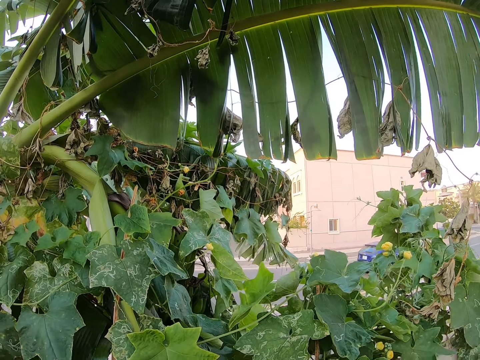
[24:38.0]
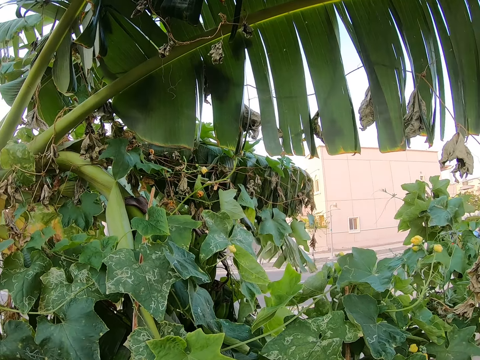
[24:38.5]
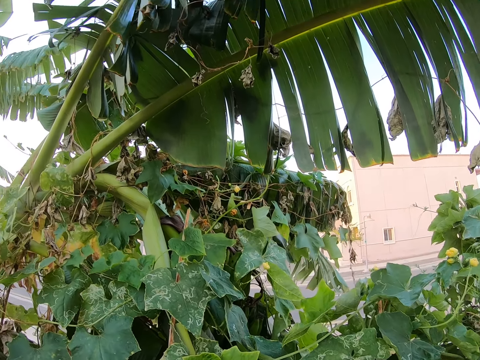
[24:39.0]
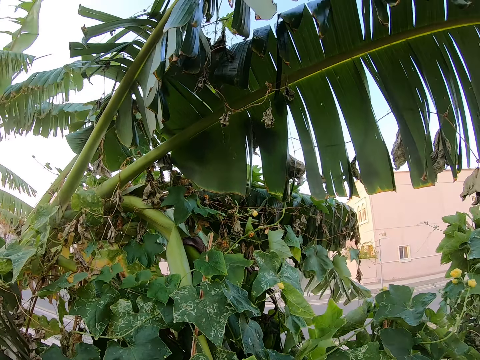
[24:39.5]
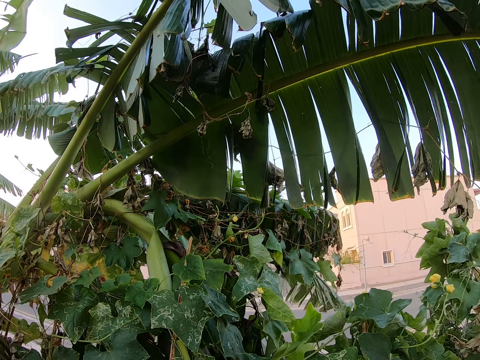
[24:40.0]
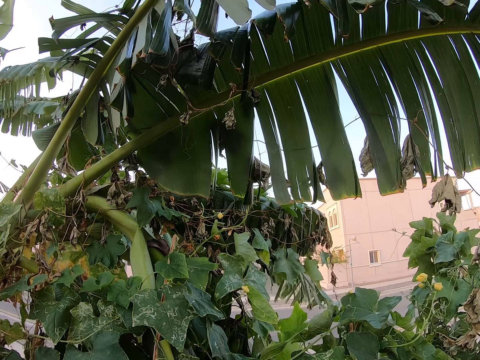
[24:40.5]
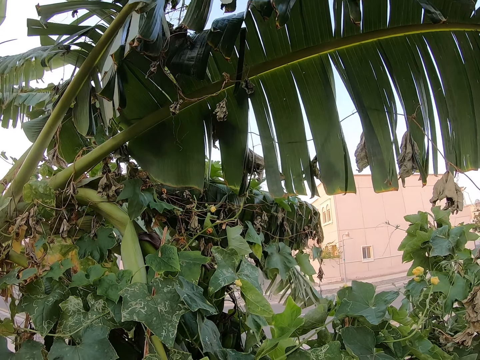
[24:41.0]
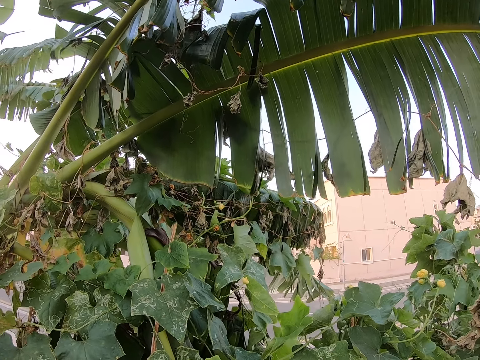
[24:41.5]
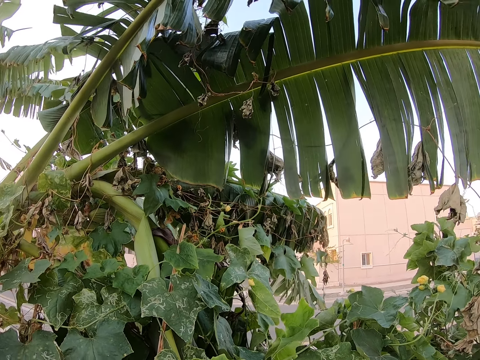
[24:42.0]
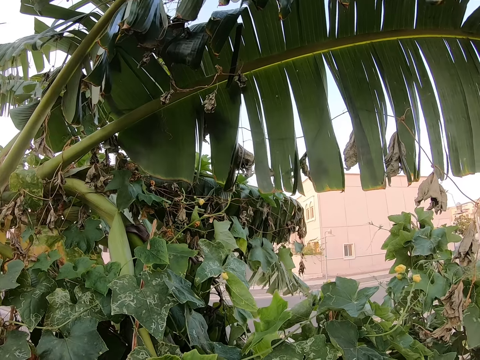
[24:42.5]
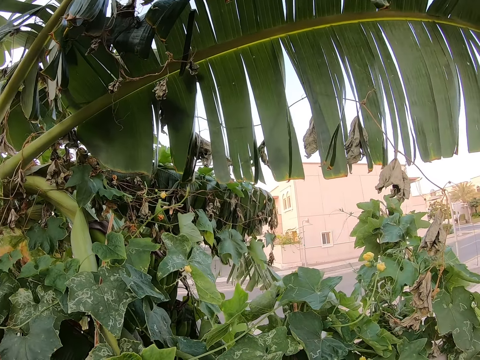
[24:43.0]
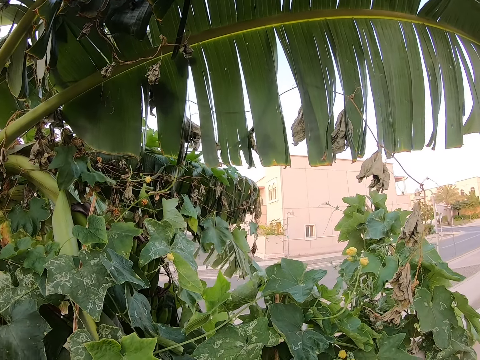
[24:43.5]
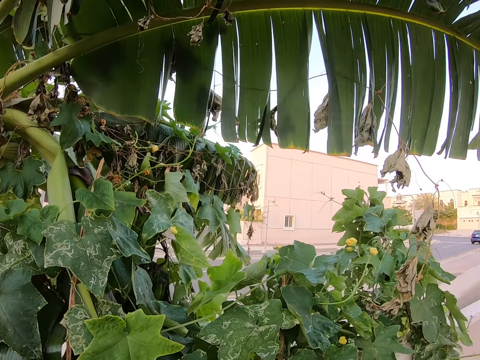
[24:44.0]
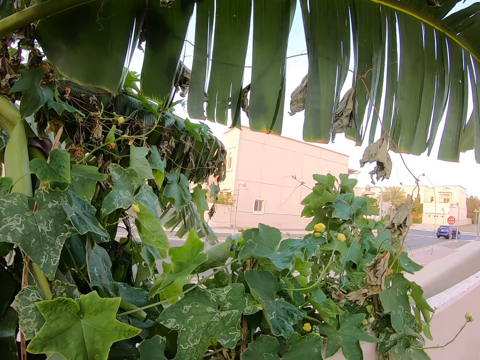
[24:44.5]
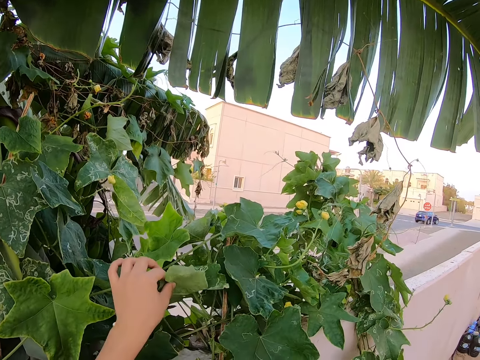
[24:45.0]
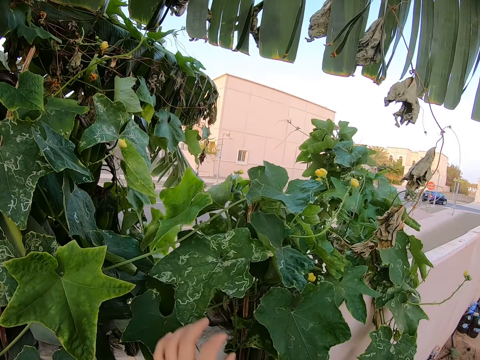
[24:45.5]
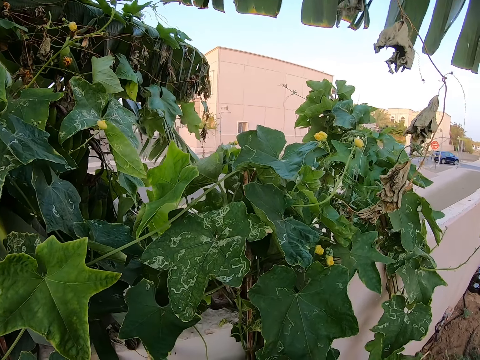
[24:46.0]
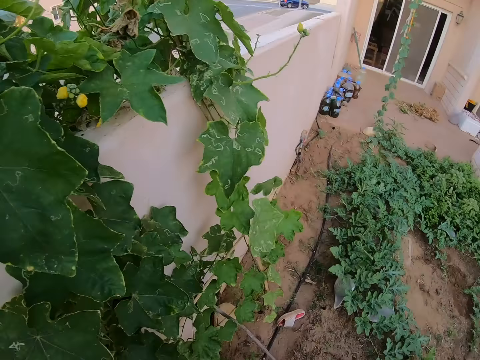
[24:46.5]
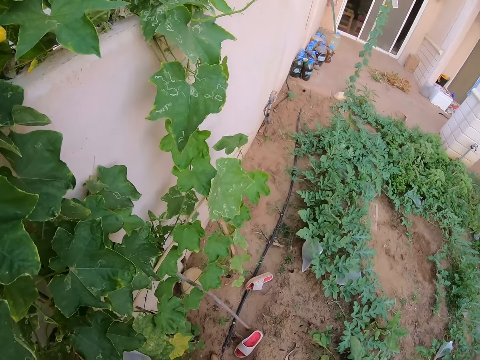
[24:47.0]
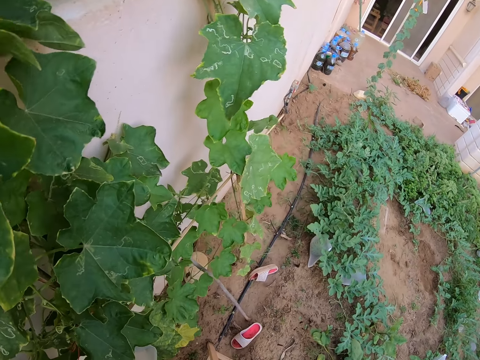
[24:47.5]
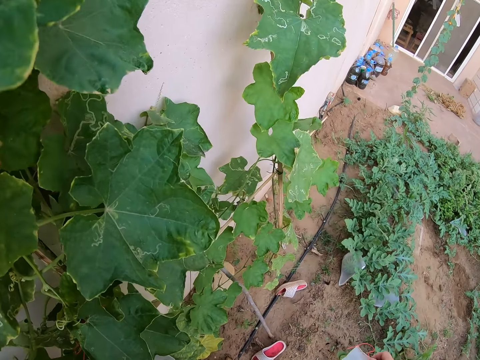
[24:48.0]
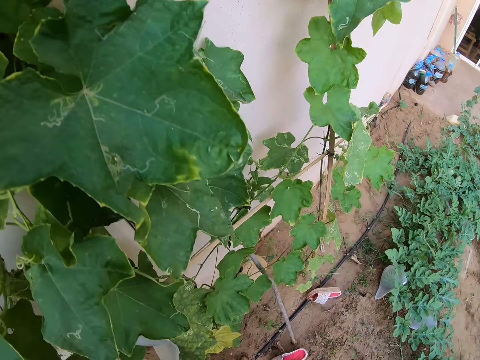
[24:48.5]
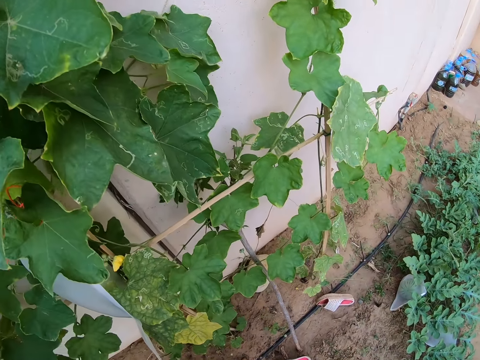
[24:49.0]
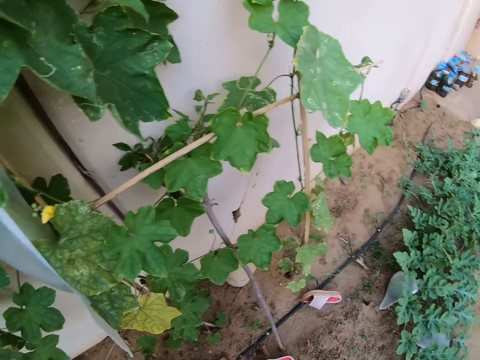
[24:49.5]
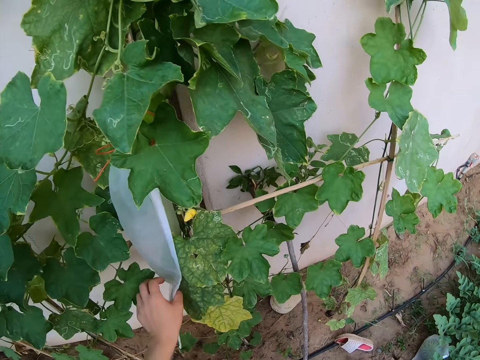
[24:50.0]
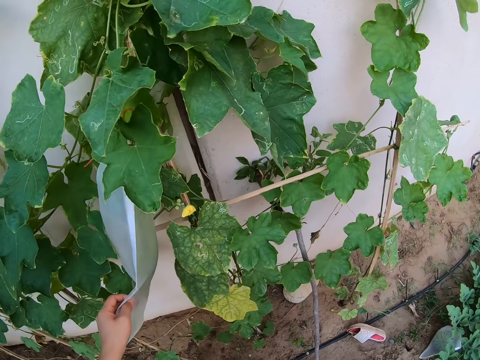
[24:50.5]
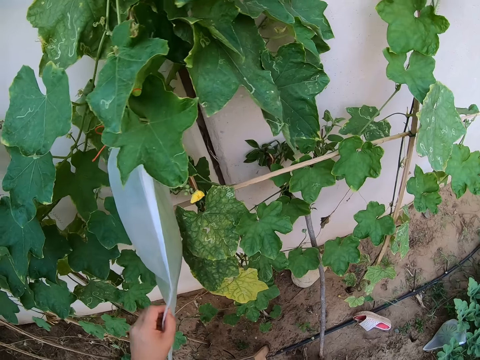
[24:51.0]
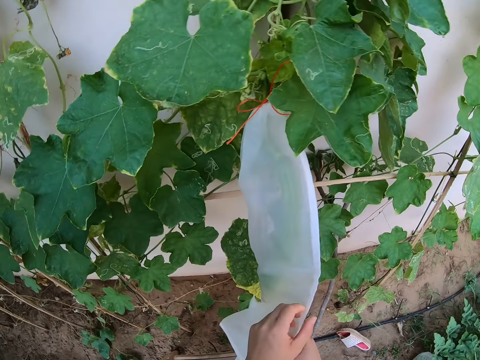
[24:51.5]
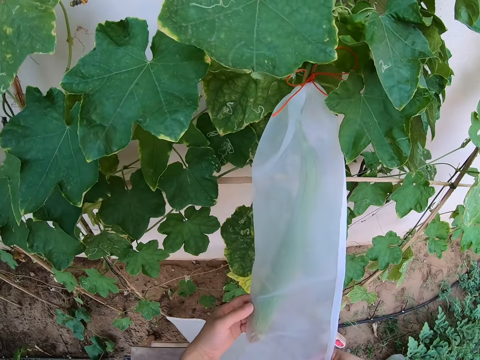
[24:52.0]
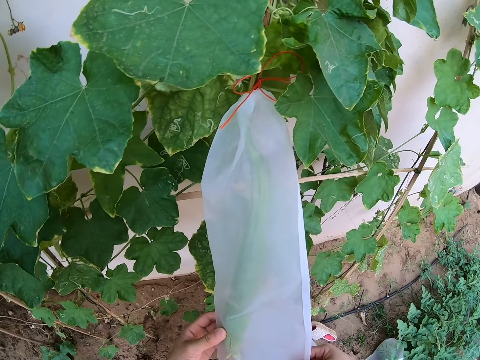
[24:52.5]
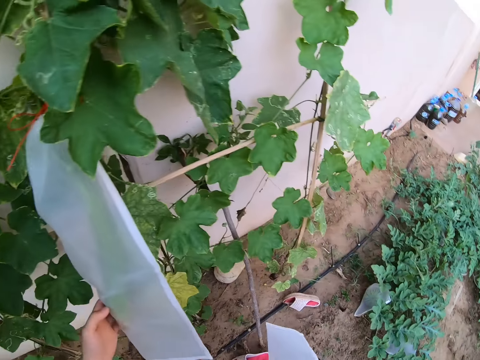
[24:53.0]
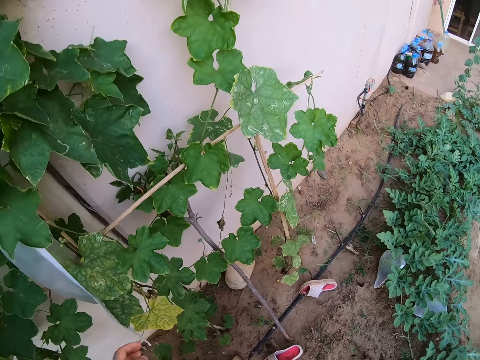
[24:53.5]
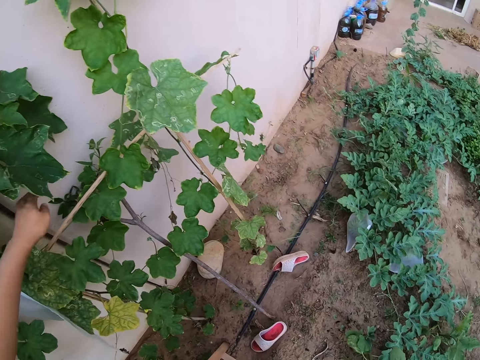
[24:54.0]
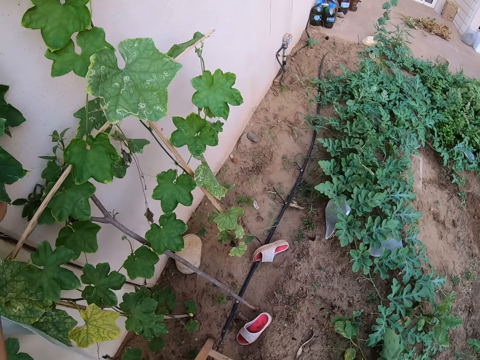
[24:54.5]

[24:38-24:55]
The camera wearer touches a cucumber leaf. They look around the cucumber plant. They hold a nylon bag and inspect the nylon bag.

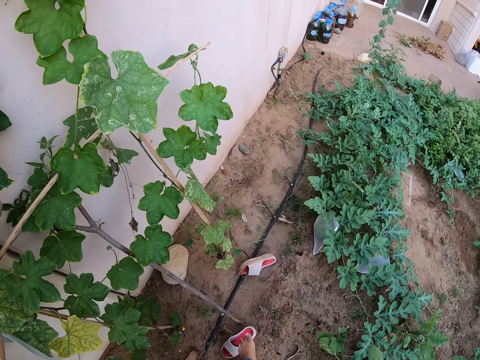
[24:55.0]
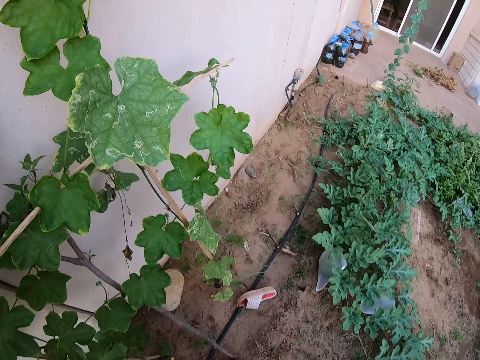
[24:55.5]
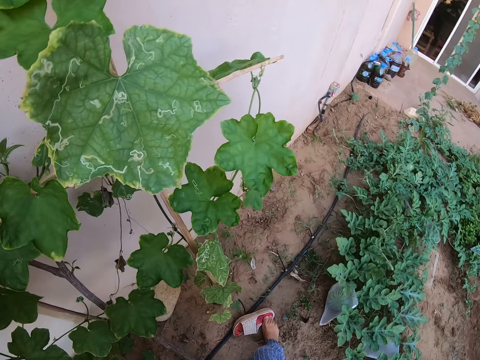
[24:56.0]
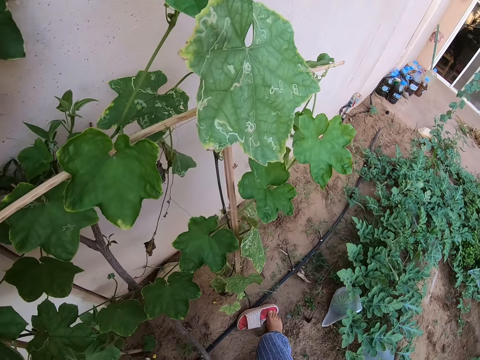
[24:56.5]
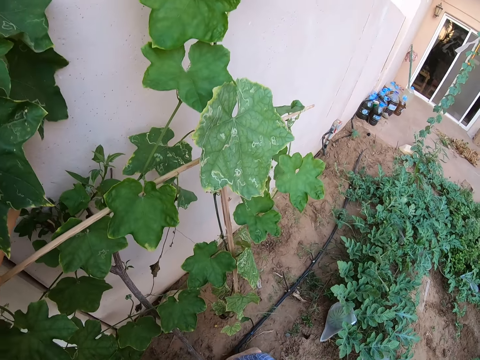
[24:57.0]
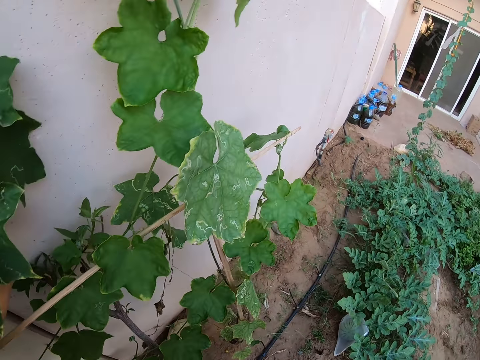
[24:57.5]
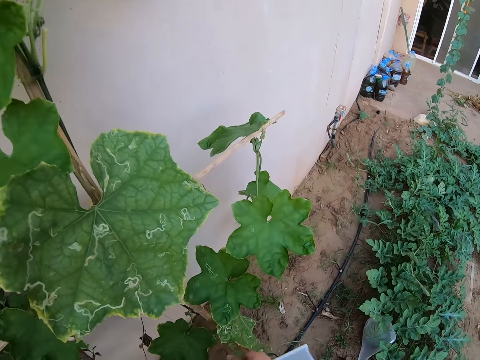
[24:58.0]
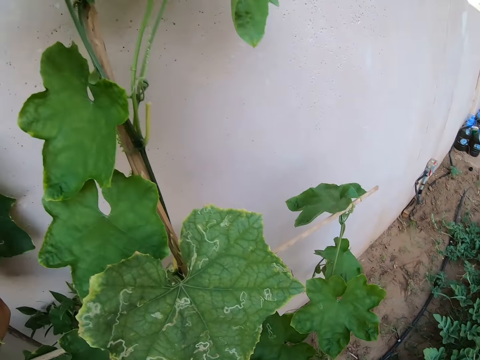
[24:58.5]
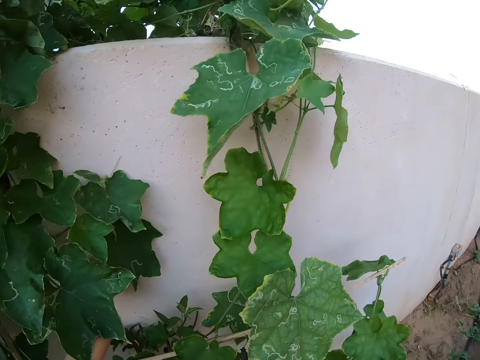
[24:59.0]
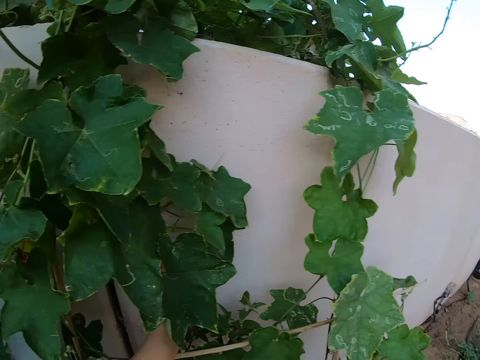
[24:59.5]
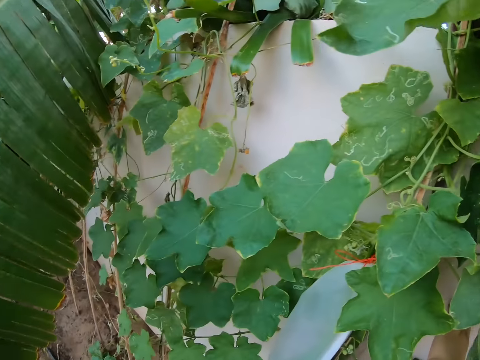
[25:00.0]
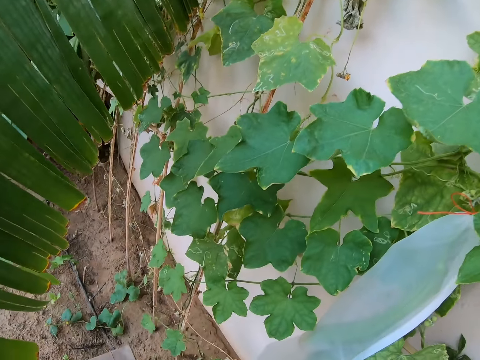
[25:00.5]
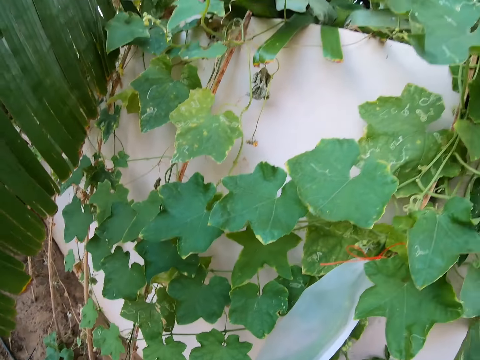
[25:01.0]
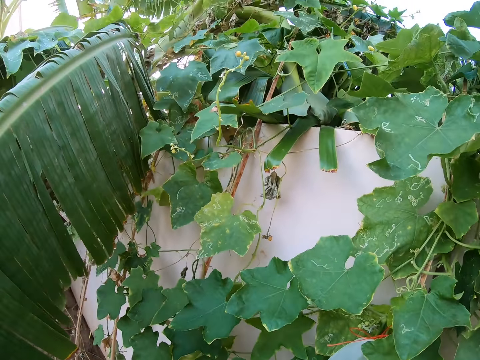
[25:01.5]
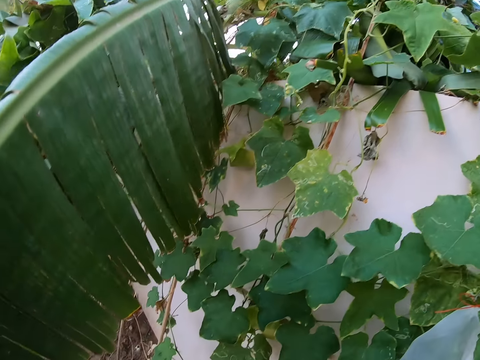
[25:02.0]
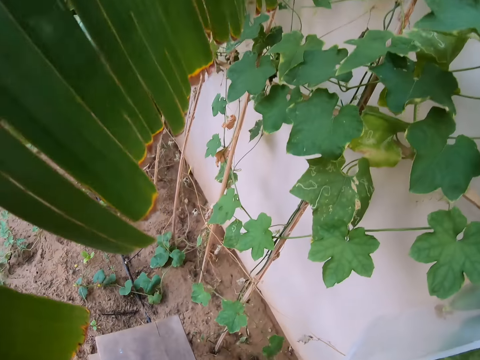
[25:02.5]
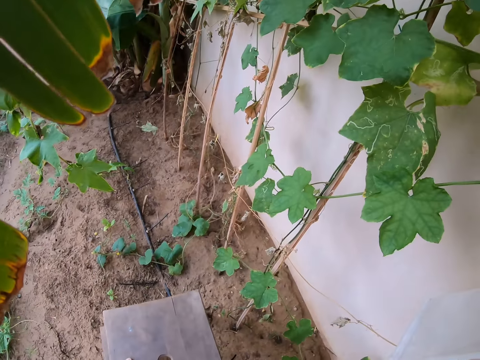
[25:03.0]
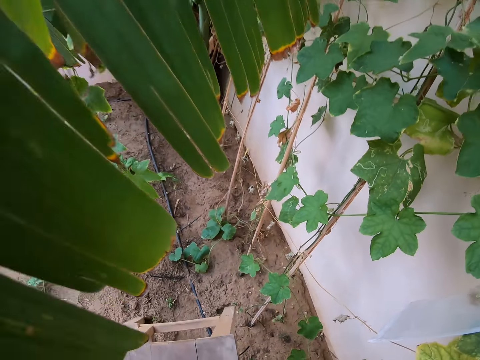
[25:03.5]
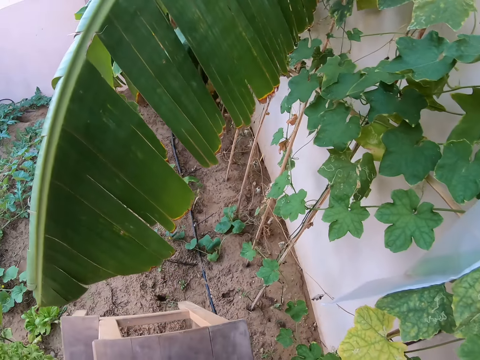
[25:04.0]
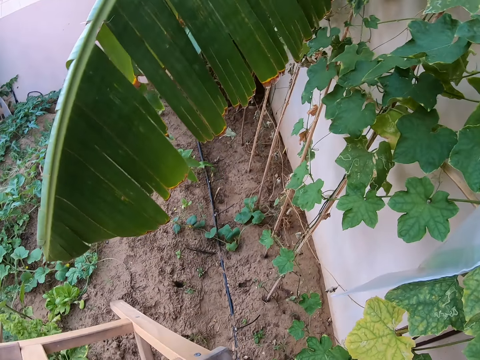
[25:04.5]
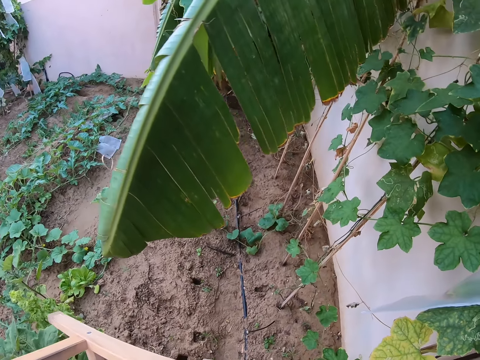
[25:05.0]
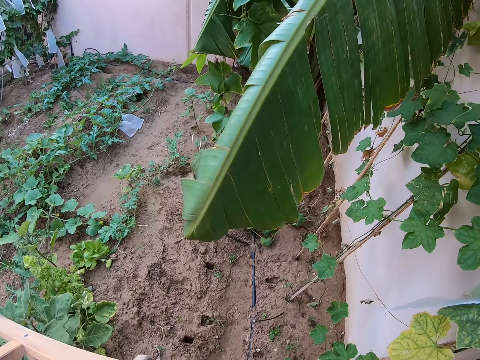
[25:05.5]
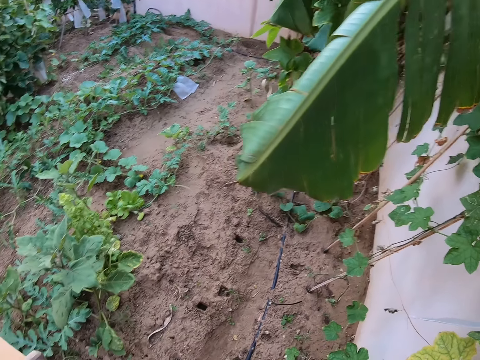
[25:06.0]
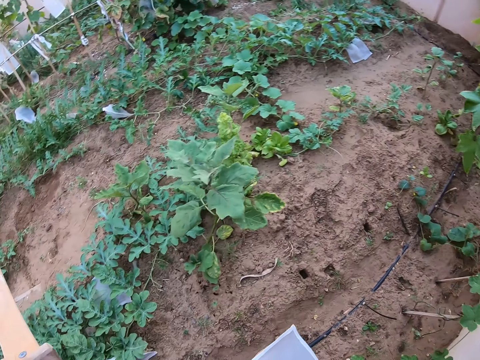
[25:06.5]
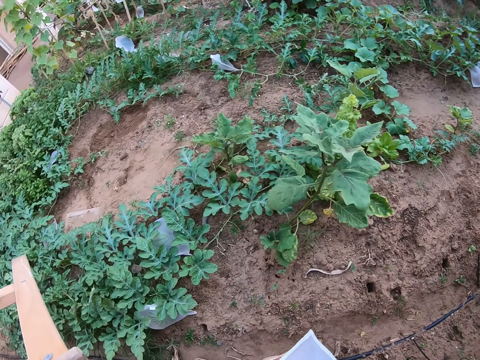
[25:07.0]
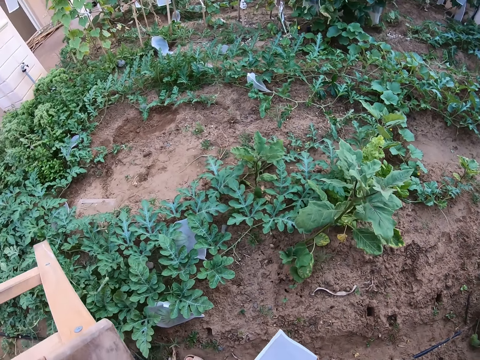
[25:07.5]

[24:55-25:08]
The camera wearer puts on a flip-flop. They look around the cucumber plant. They pick a stool from the garden. They walk around the garden.
